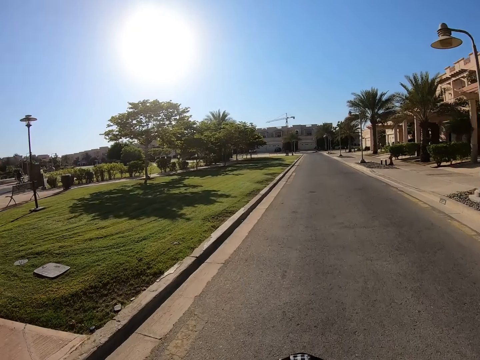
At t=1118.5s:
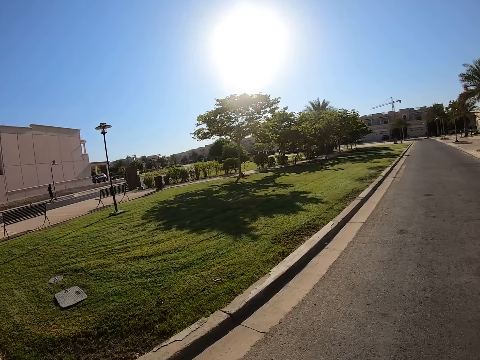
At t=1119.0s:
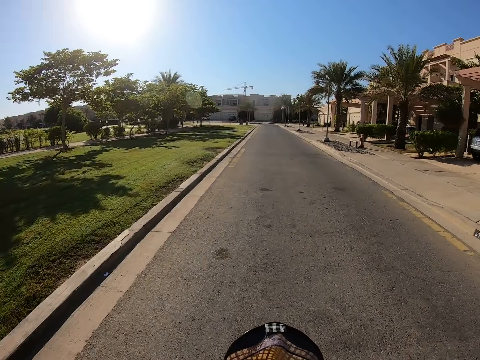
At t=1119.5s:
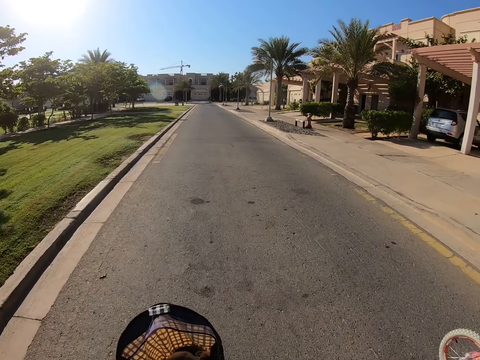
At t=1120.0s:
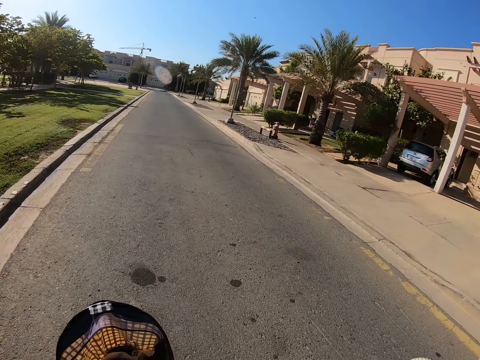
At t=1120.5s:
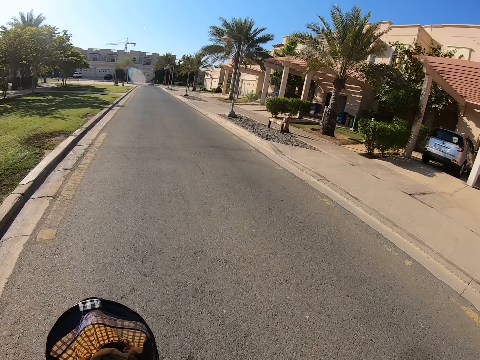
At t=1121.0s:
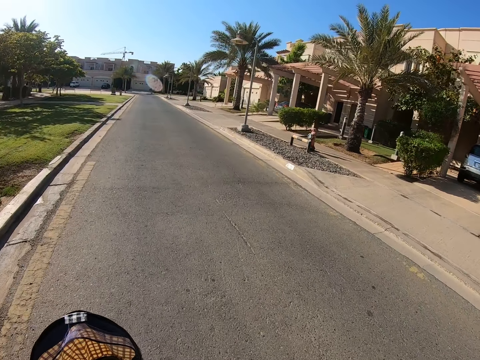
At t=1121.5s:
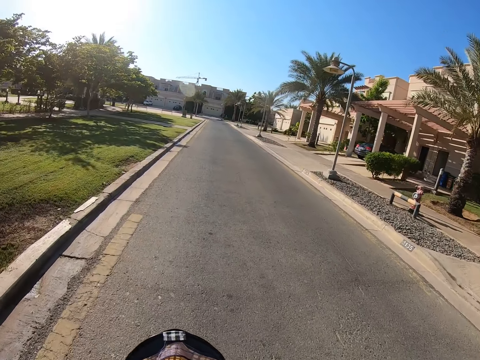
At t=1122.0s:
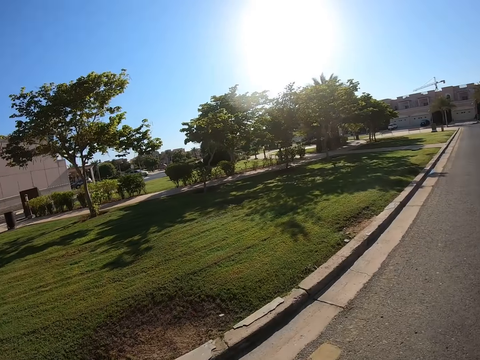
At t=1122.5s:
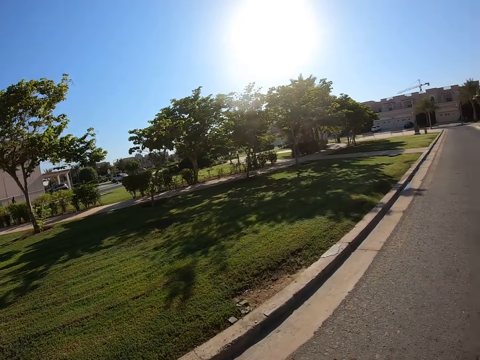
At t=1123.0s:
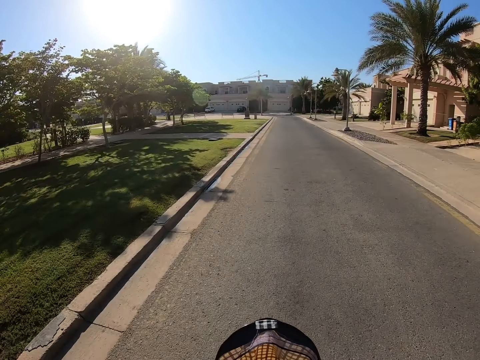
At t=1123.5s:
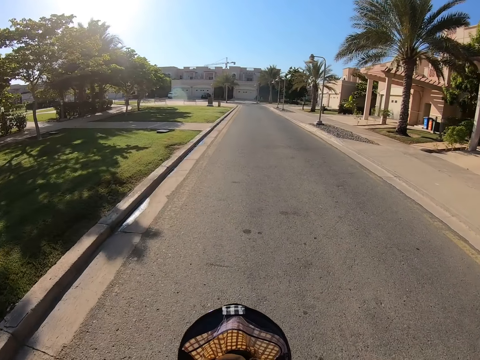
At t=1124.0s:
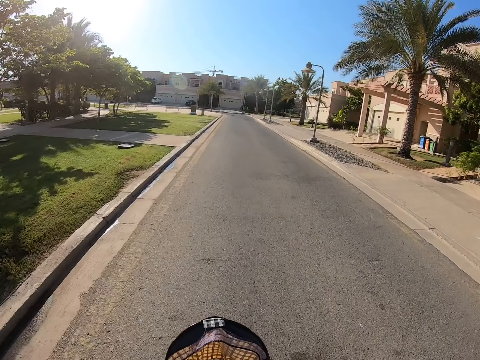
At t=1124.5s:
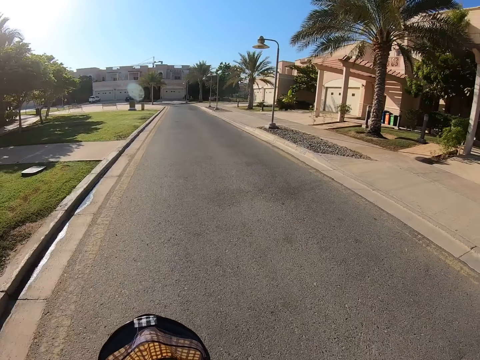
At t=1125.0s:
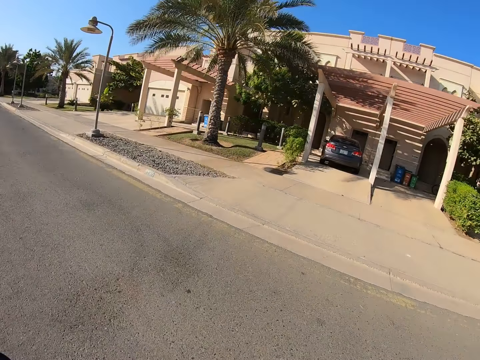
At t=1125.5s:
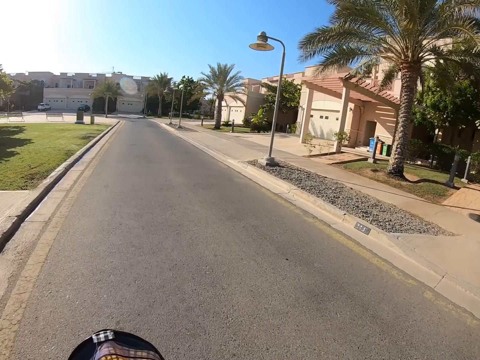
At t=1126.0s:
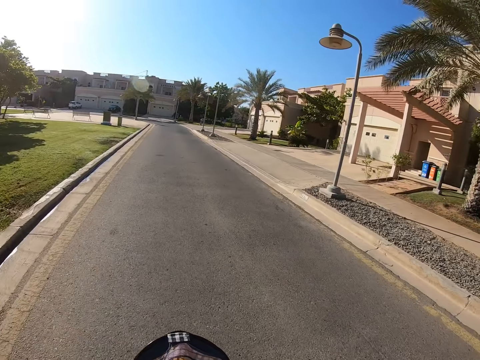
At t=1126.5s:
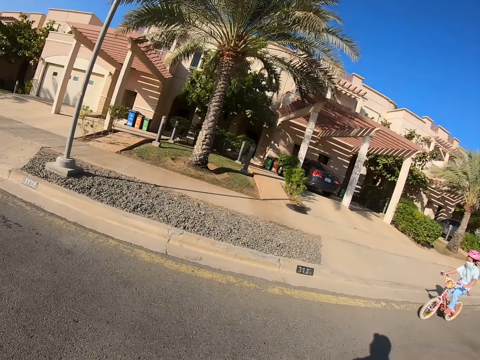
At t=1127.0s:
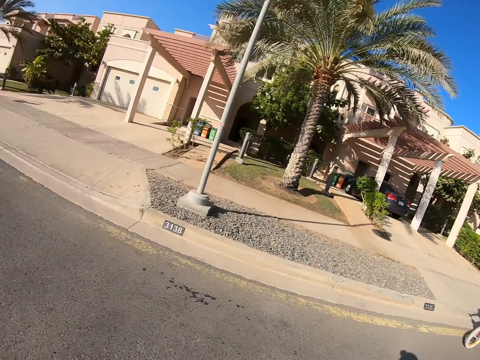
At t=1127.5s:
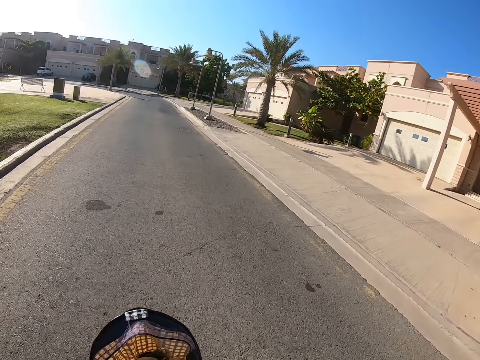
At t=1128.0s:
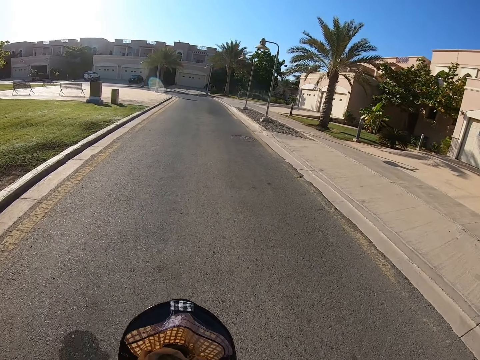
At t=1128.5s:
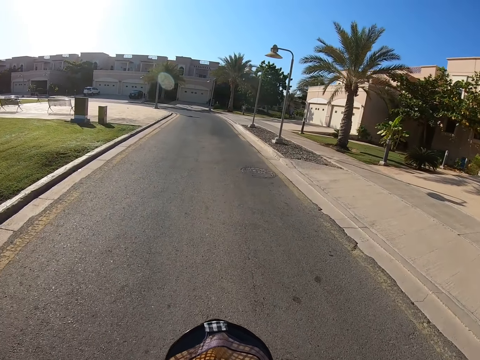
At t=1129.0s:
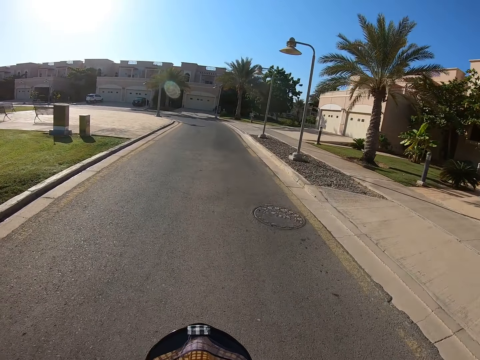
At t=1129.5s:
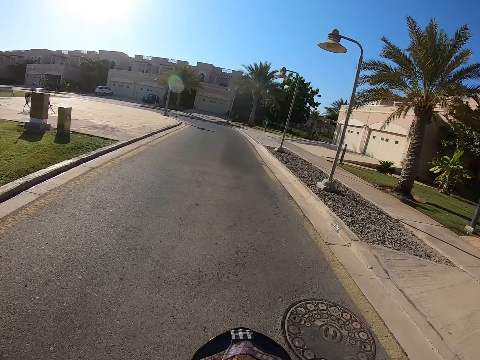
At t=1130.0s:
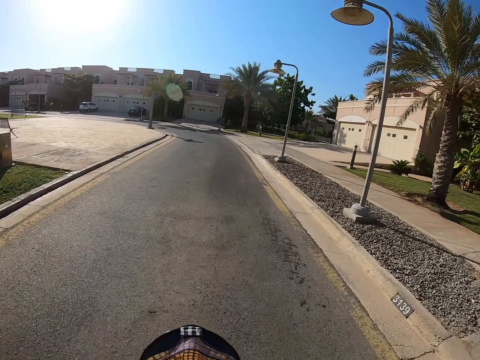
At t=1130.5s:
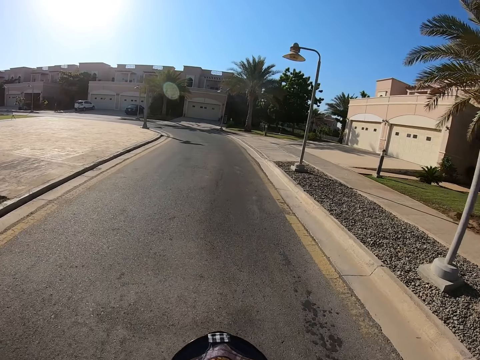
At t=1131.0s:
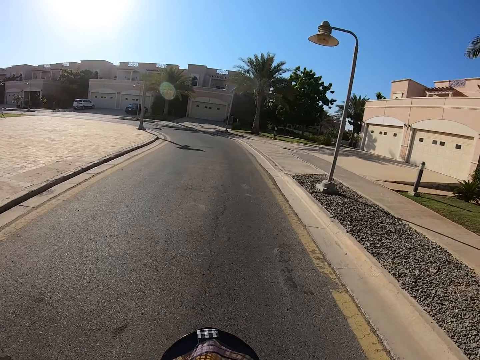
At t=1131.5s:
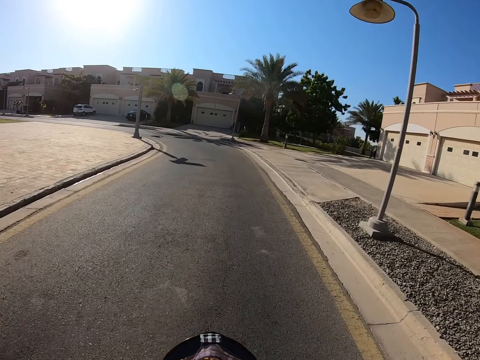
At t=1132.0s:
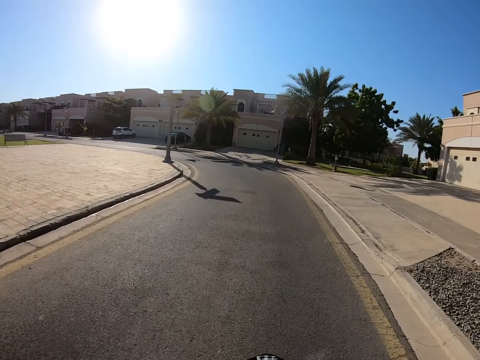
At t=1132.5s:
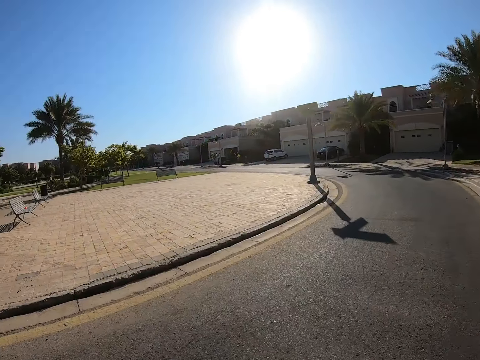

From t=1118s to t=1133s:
The camera wearer cycles on the road. A baby cycles on the road. The camera wearer cycles on the road.

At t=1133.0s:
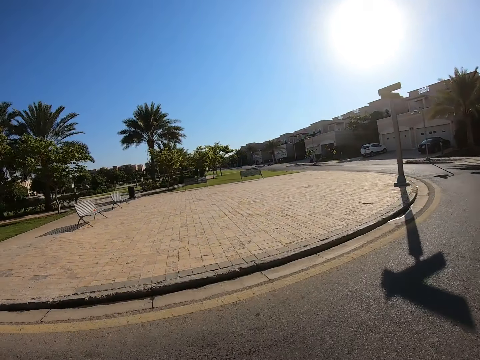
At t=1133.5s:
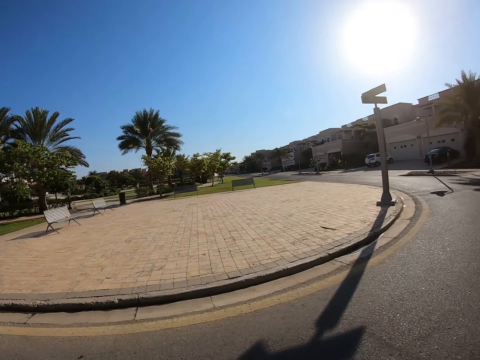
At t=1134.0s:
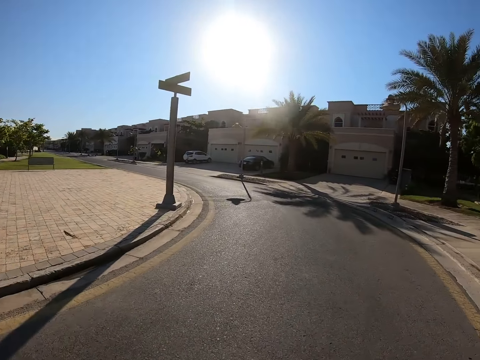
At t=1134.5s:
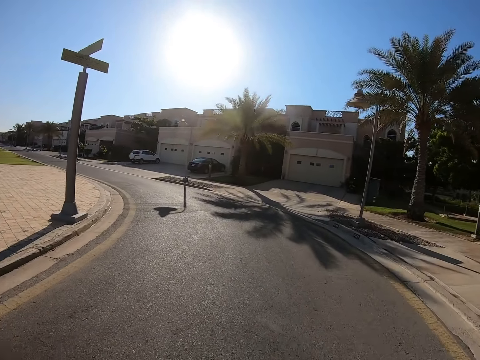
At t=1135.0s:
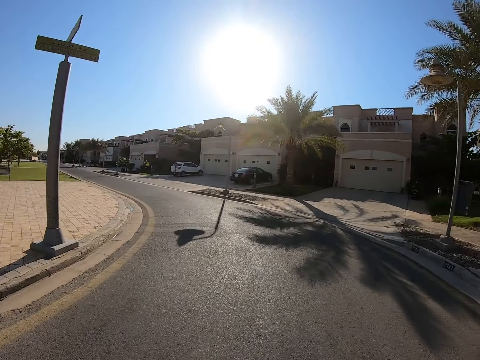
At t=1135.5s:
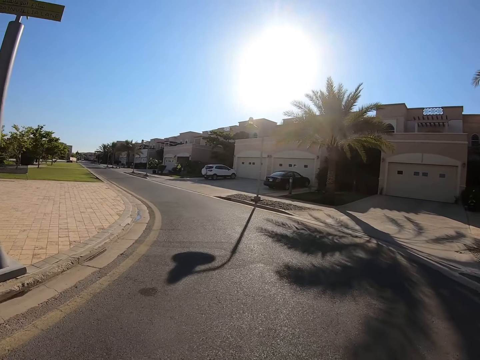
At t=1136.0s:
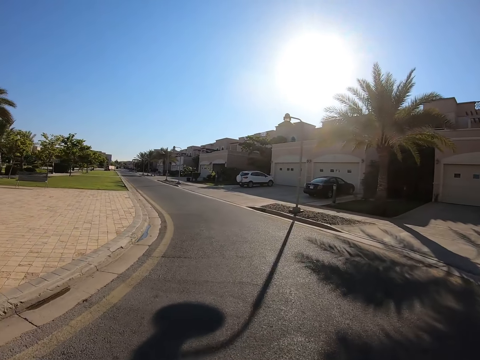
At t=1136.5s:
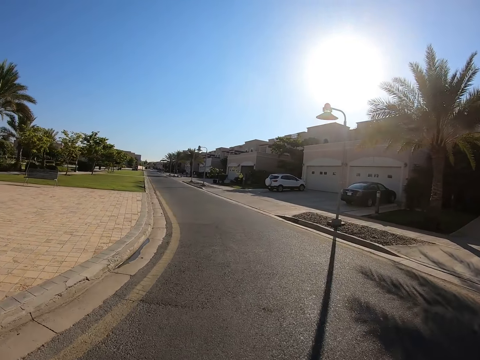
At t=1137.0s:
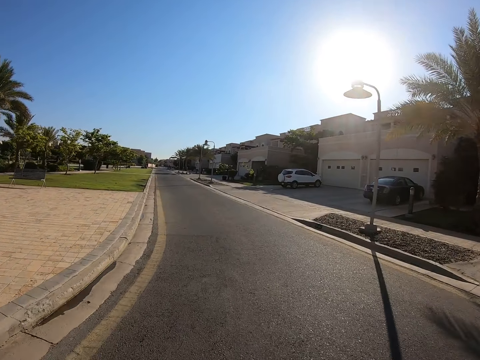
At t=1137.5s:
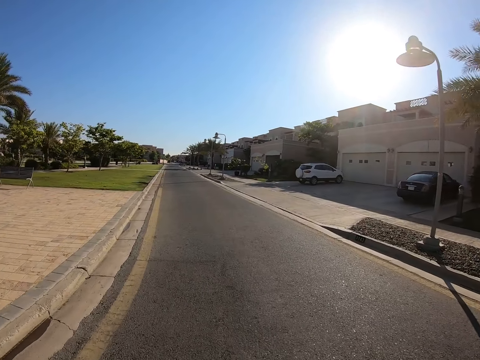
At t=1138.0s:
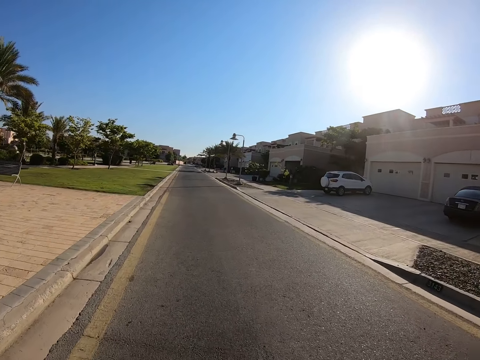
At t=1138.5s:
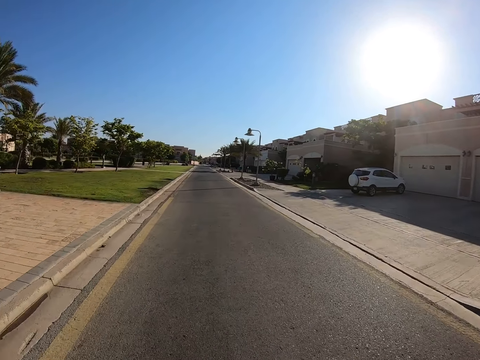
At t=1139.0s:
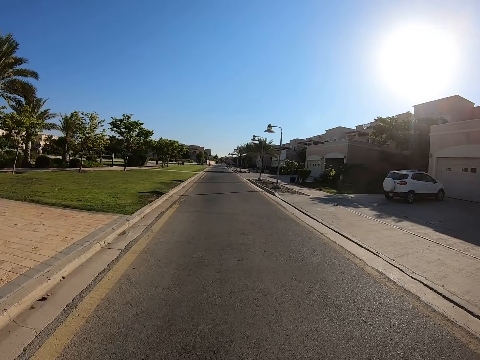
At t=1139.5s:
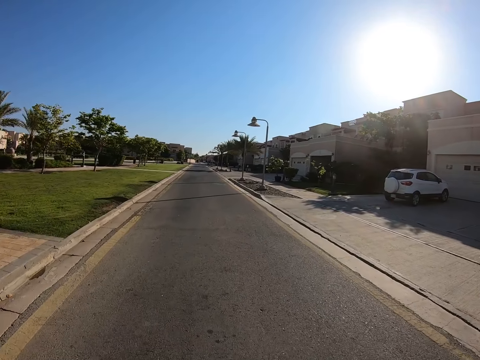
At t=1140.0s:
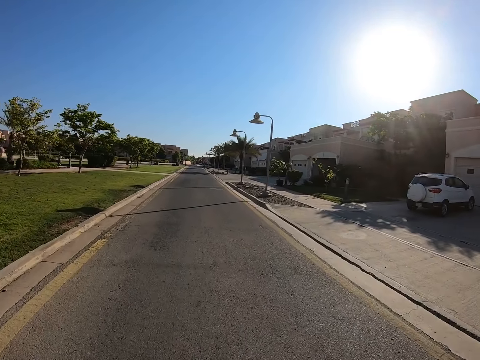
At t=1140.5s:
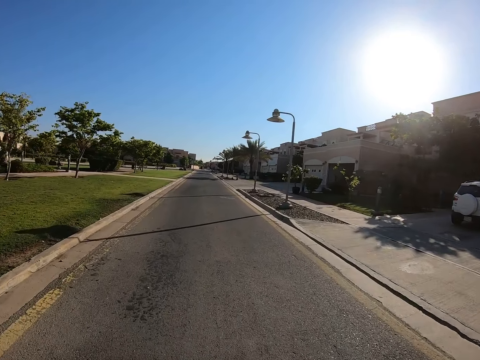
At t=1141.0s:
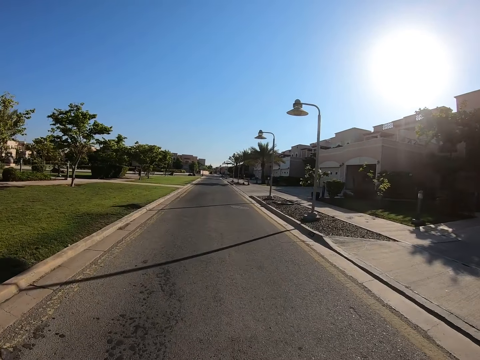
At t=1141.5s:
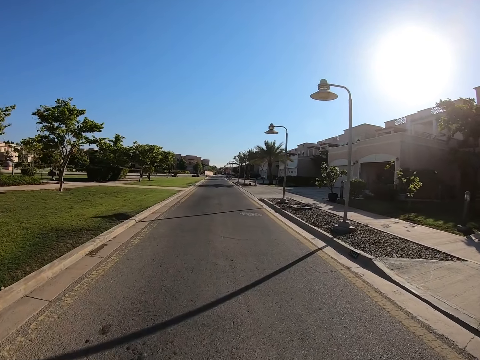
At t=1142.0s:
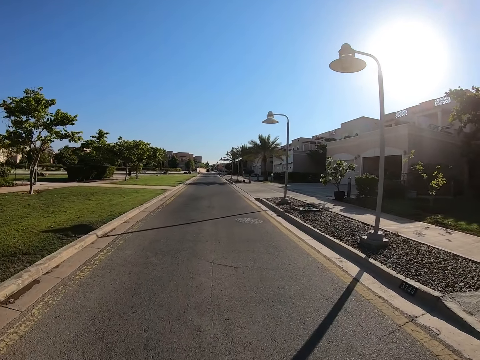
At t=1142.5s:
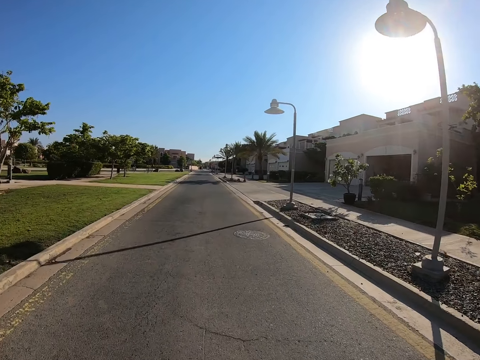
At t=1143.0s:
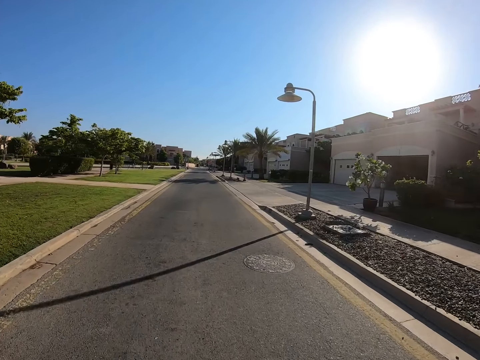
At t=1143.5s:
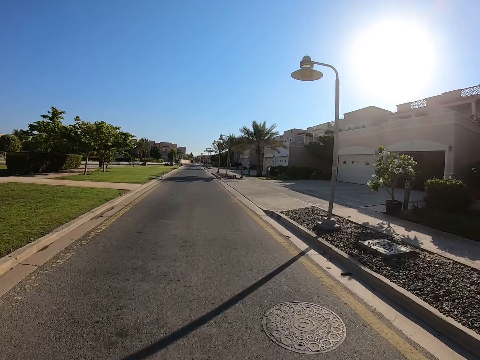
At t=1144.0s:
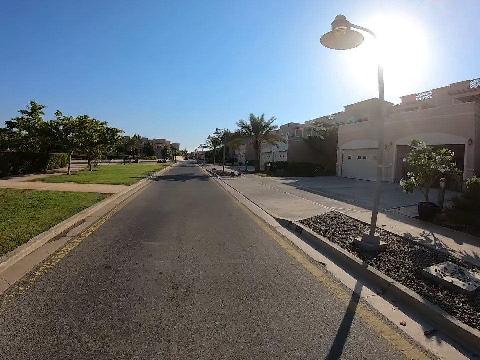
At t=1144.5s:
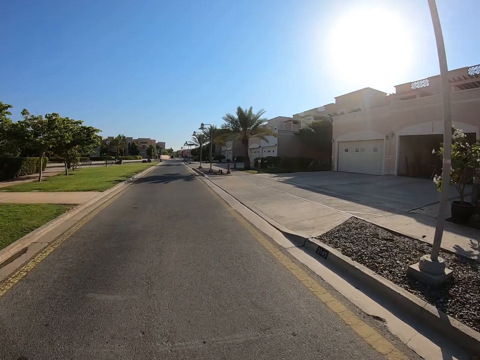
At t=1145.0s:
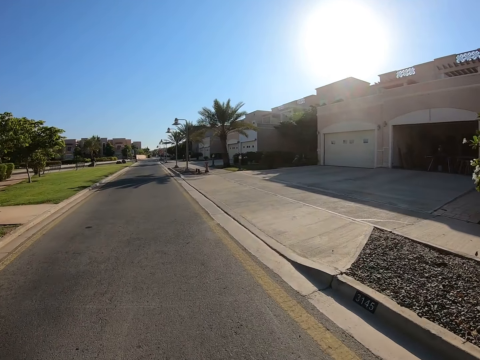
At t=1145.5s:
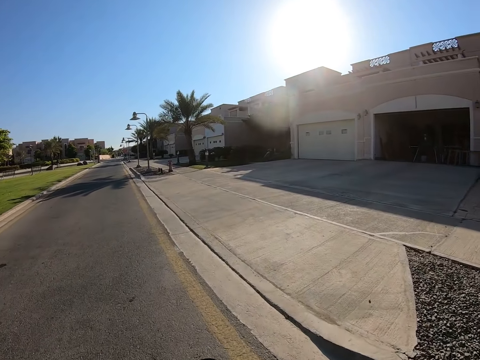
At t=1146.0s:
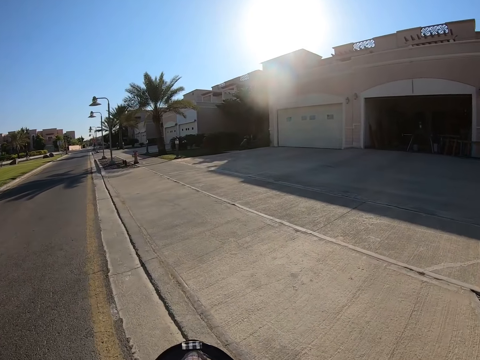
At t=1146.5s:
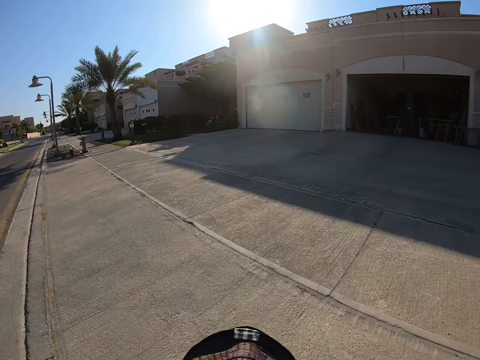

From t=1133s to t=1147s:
The camera wearer rides the bicycle on a pedestrian road.
